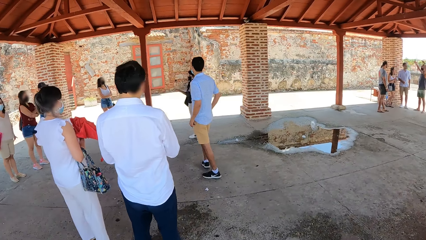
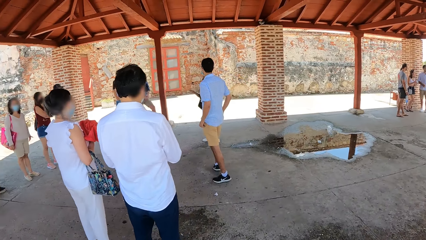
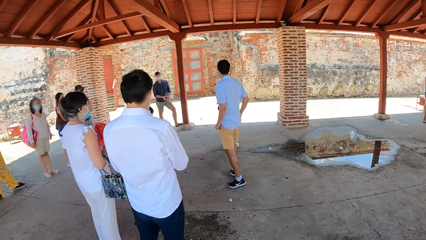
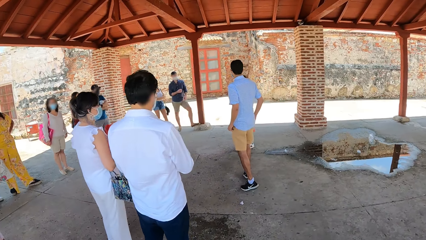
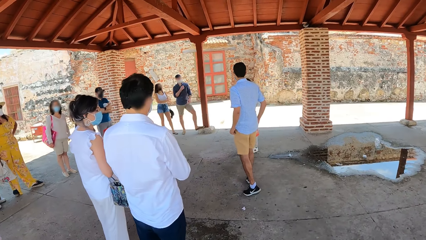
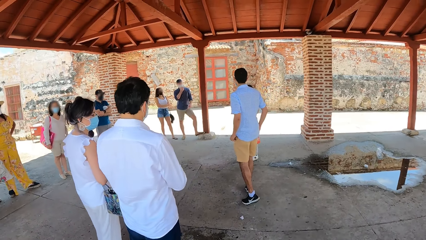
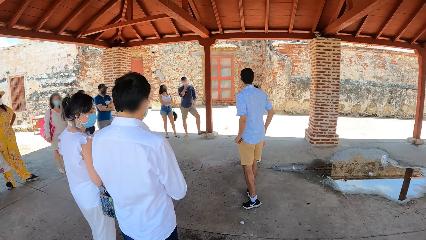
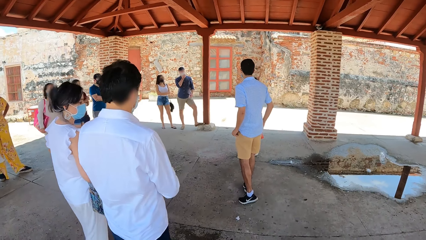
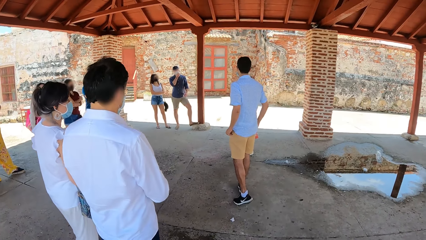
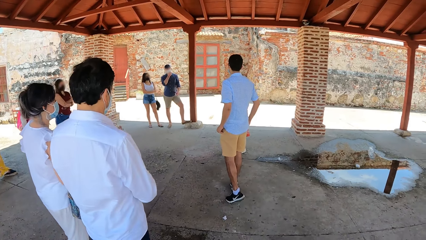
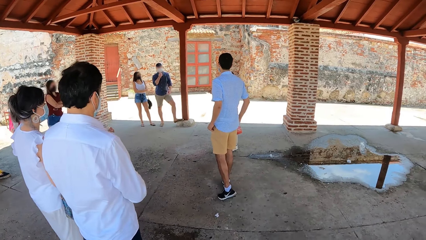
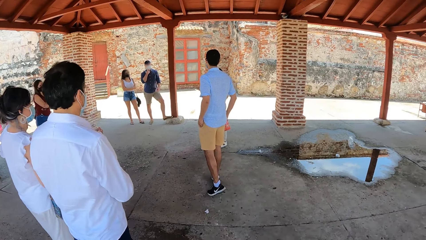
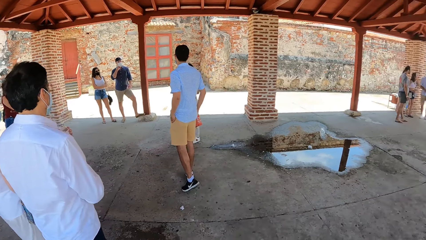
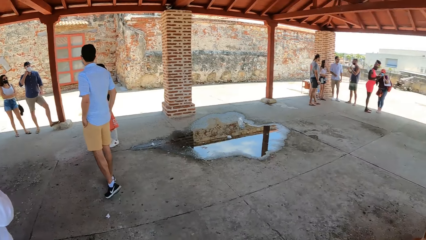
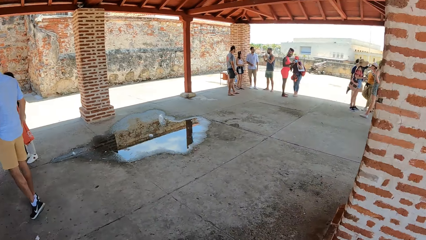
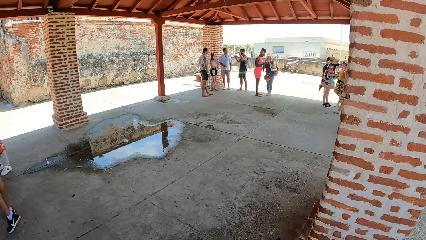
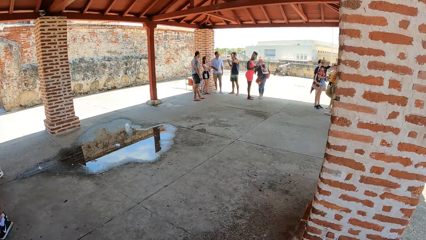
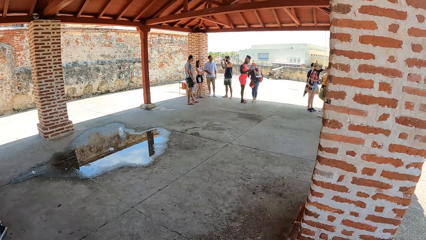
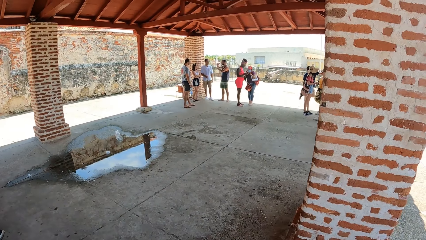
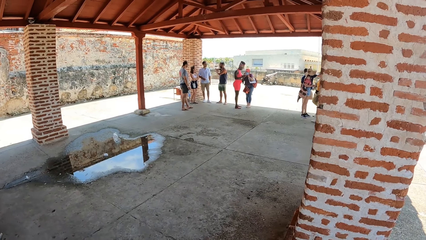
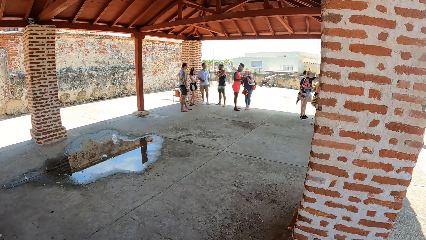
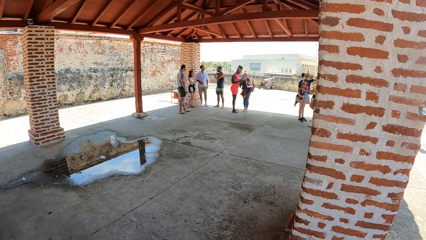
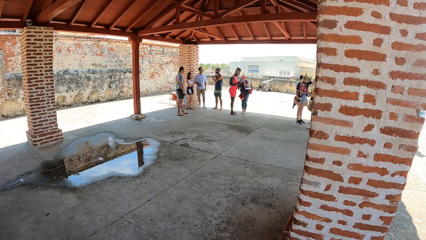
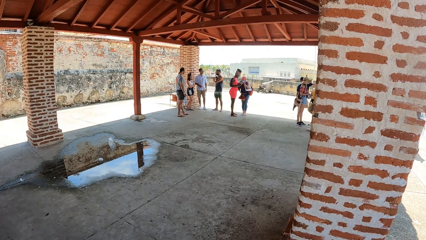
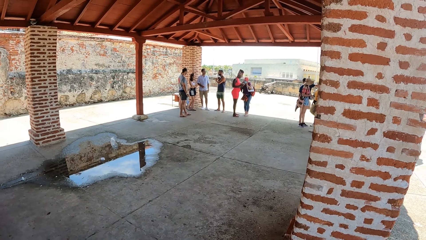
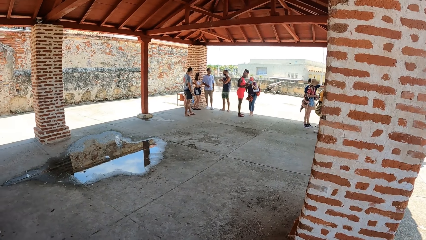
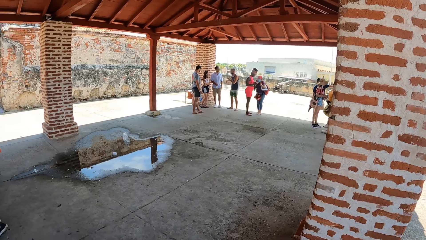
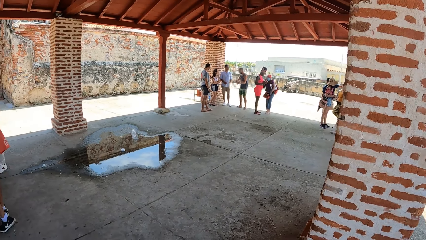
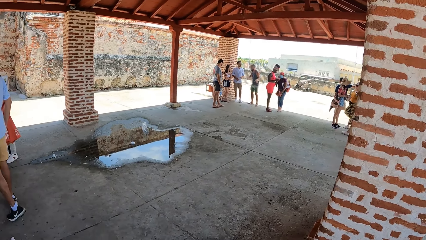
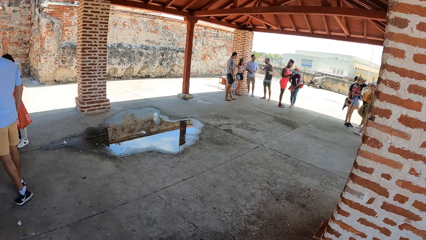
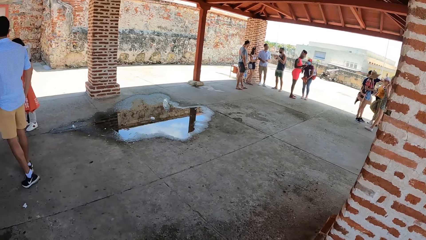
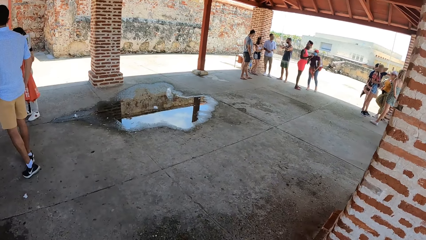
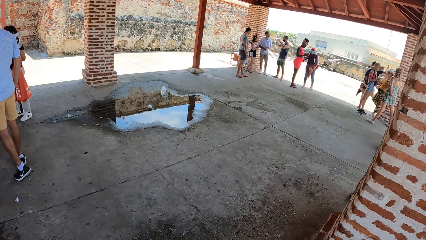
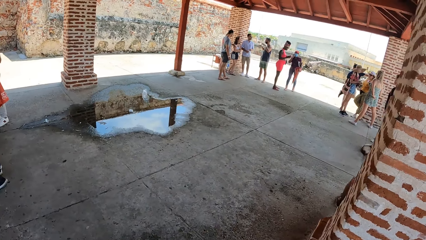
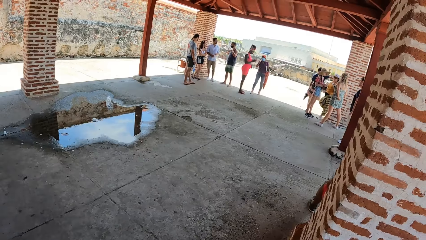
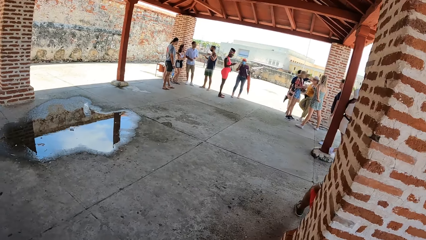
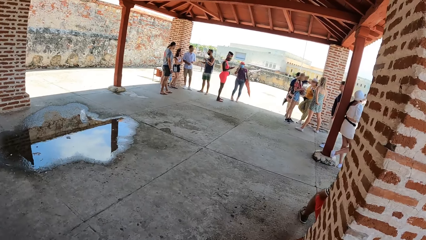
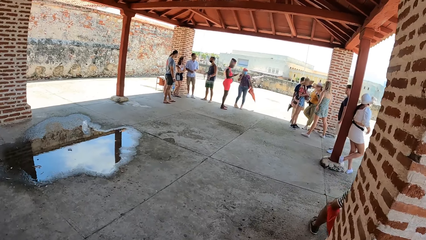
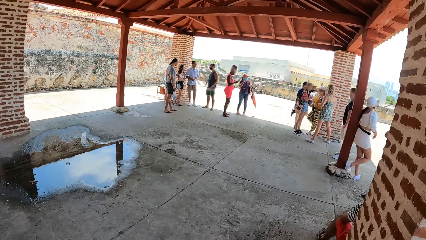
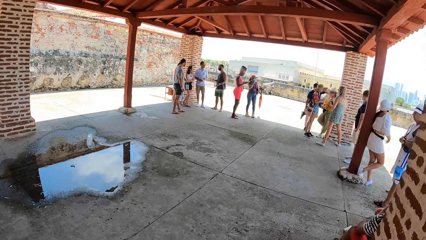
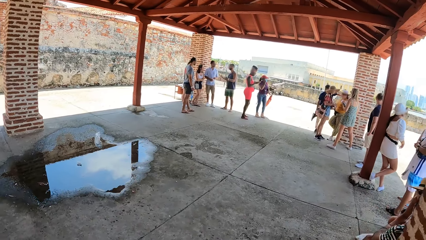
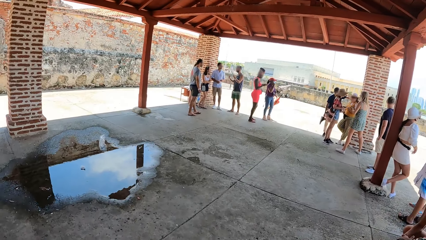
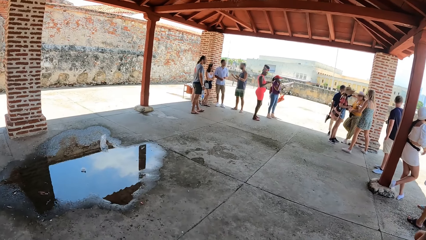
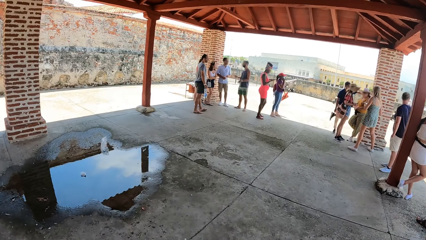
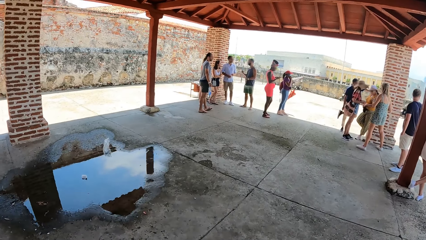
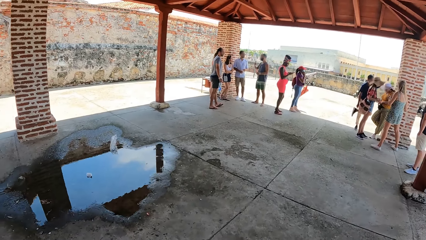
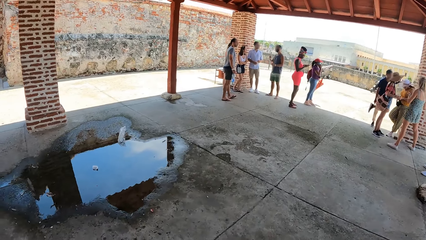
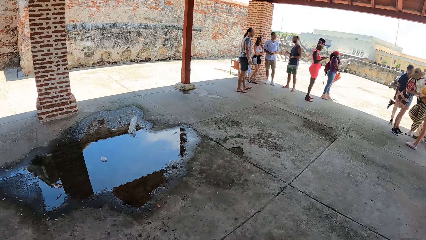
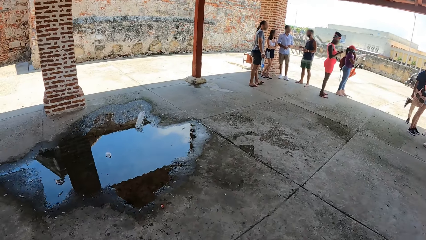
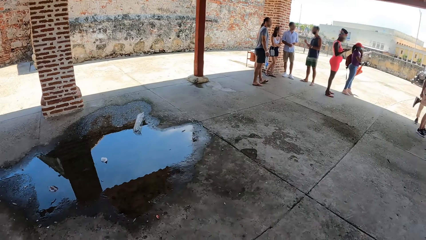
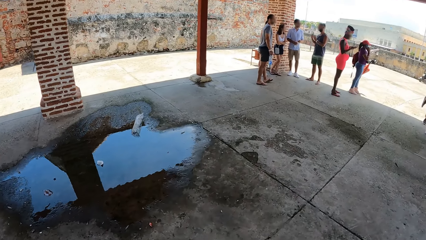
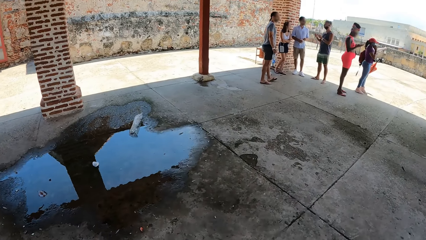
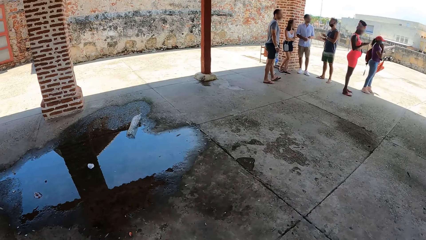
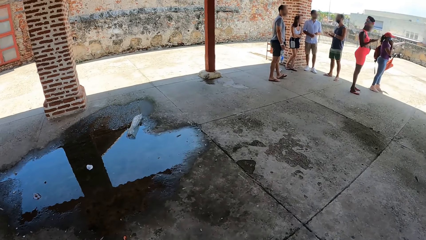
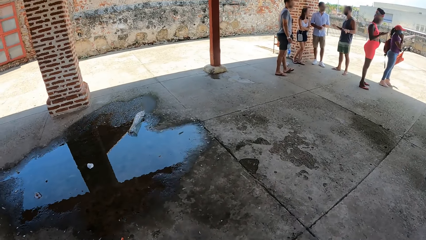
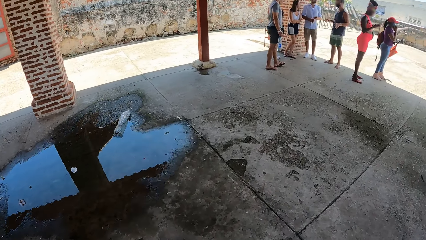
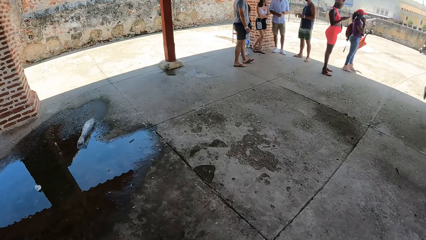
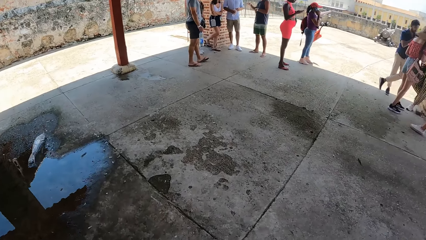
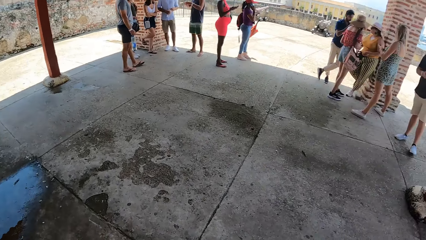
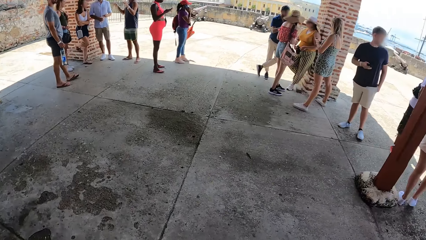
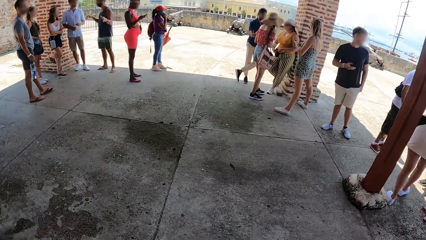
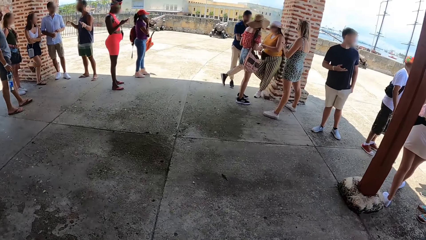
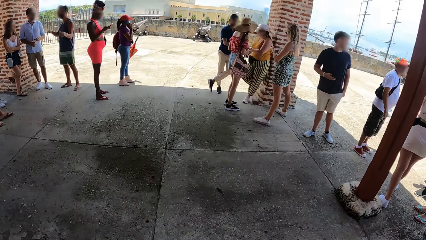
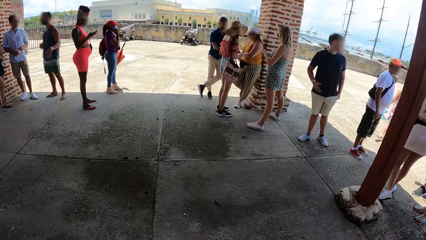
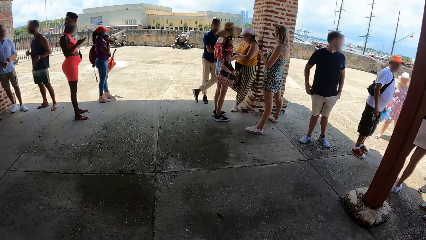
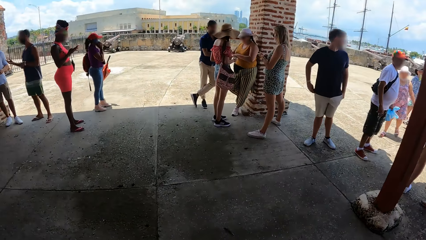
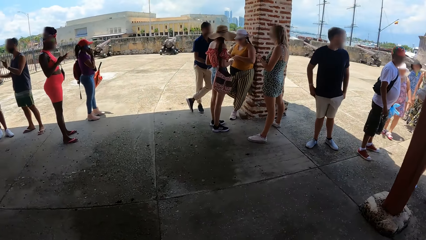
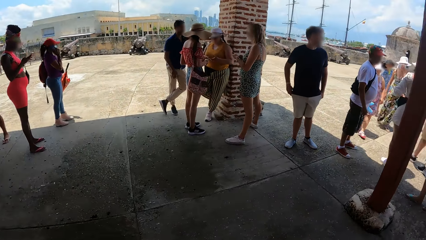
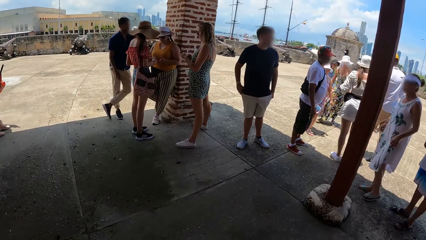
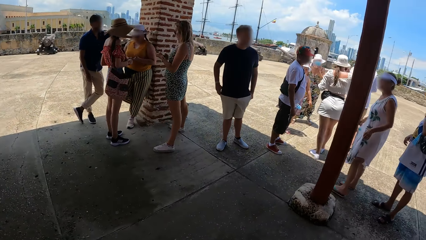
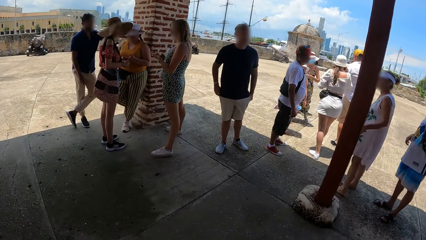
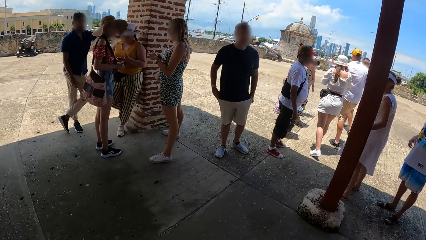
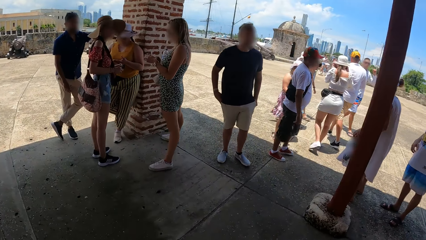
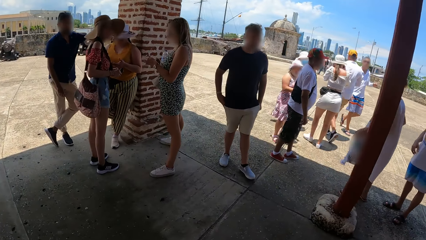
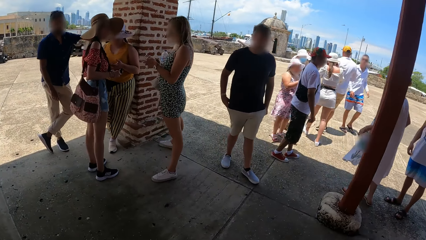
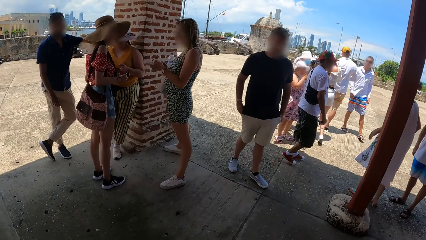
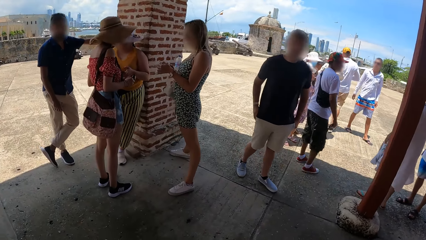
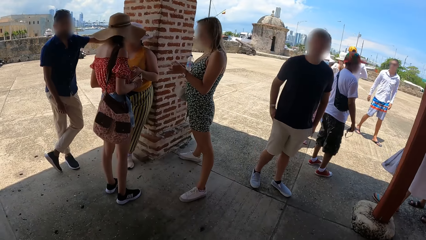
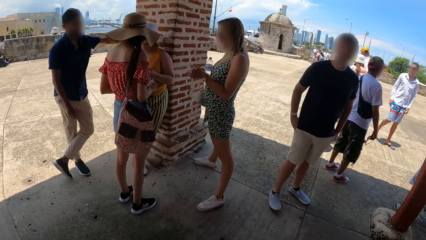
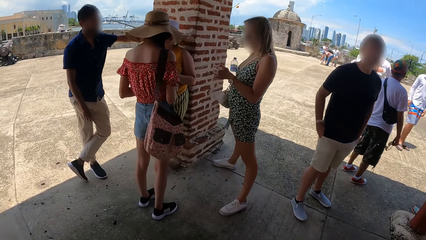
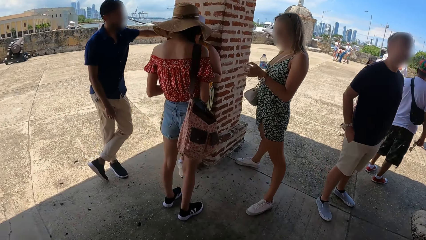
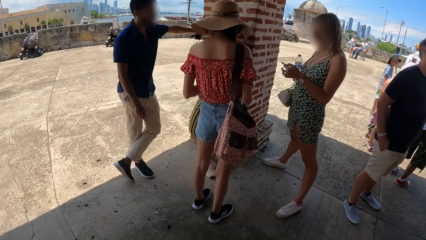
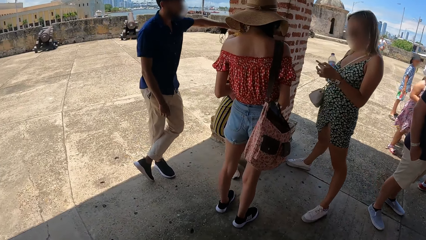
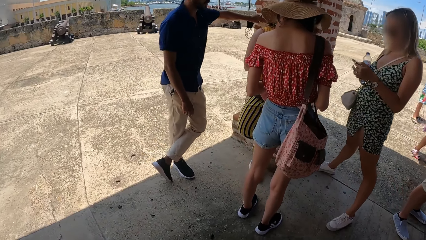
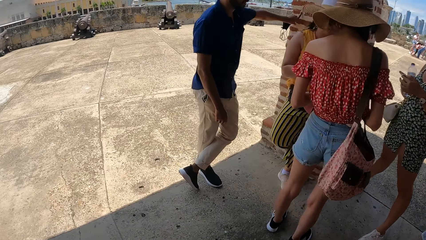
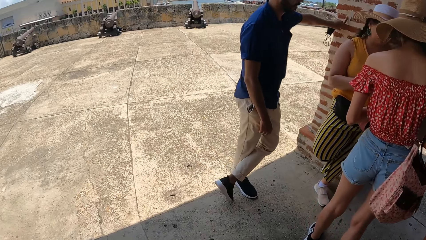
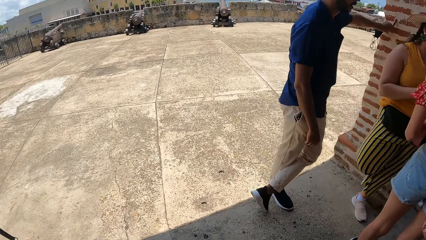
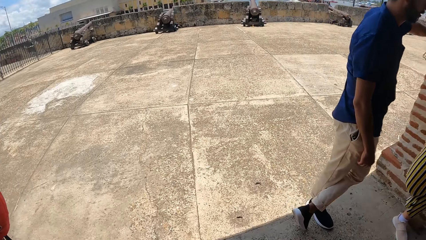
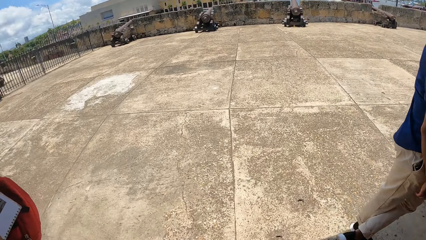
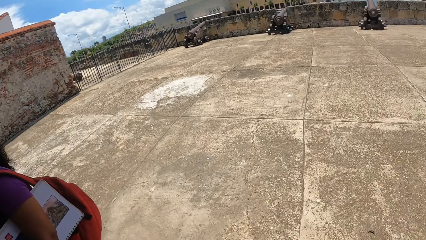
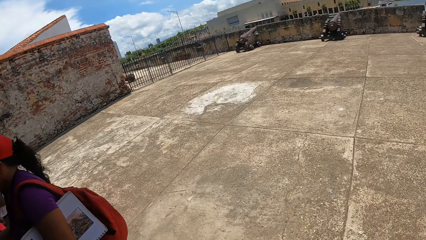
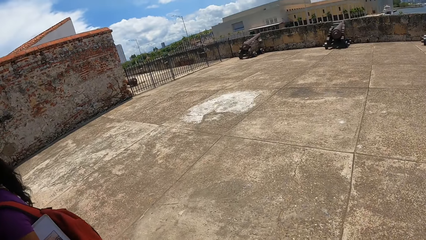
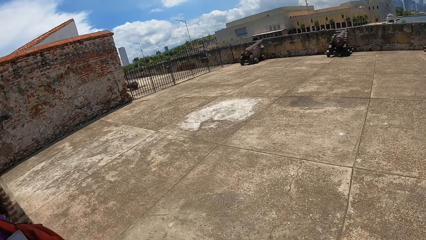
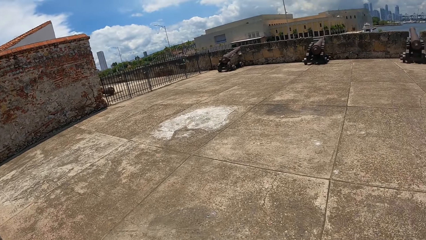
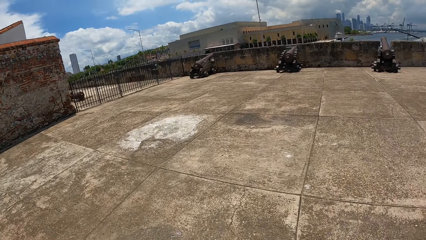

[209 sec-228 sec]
The camera wearer looks around in a crowd under a shade. They stand under the shed. They walk around the compound.
